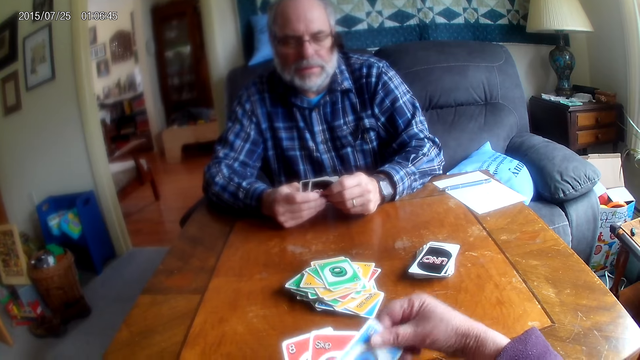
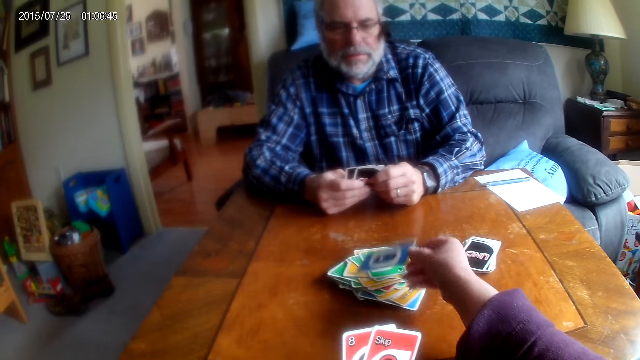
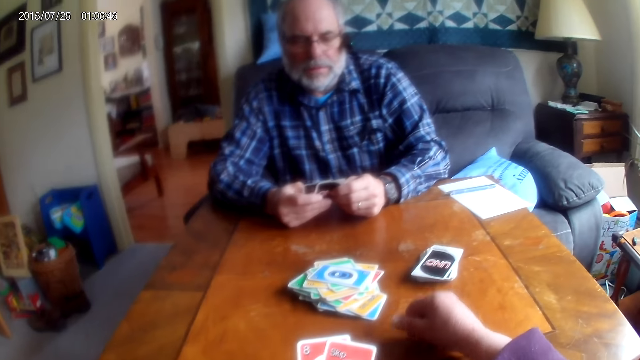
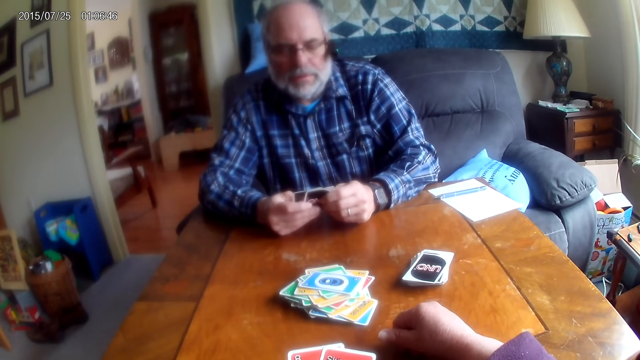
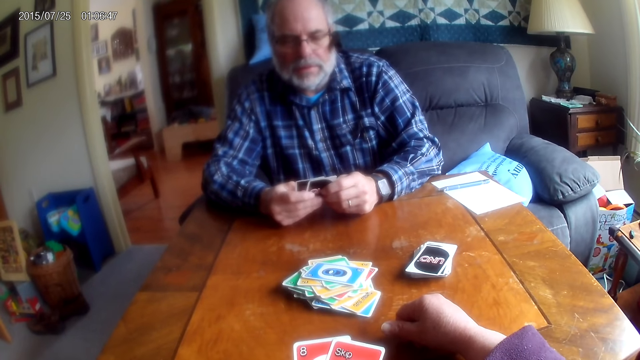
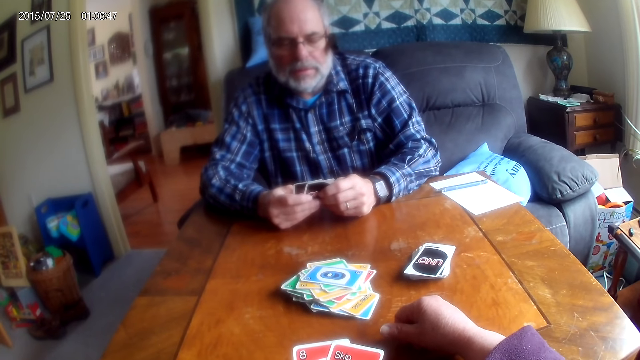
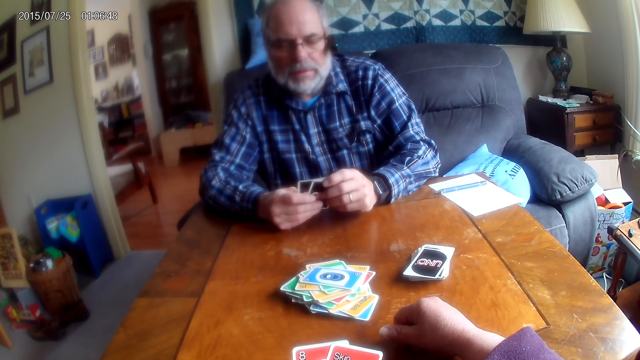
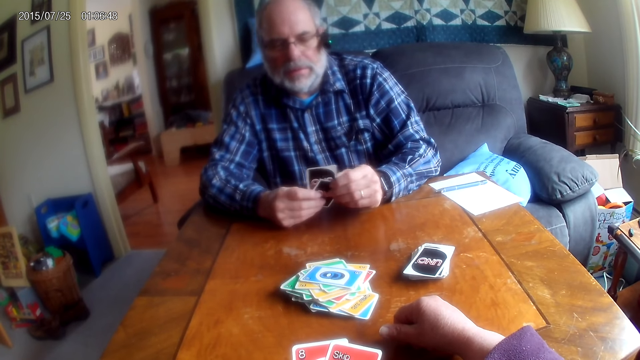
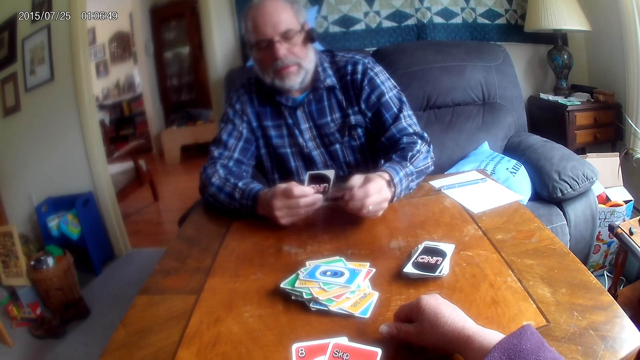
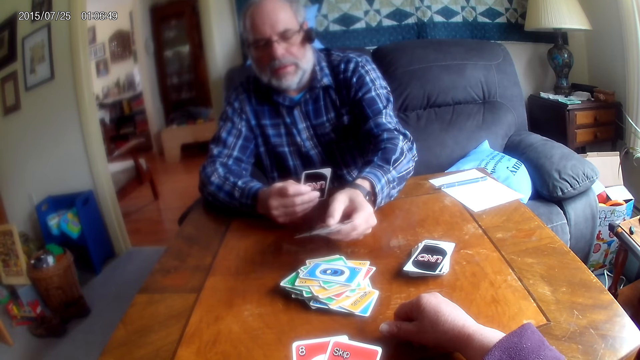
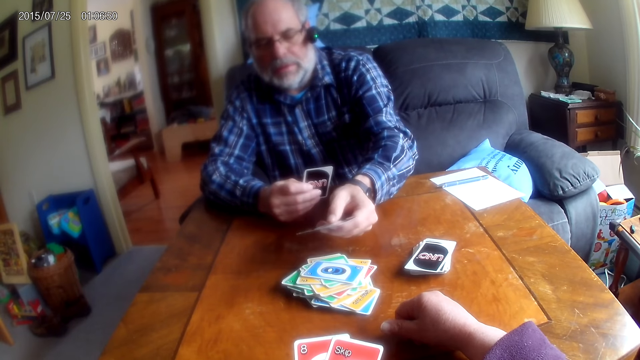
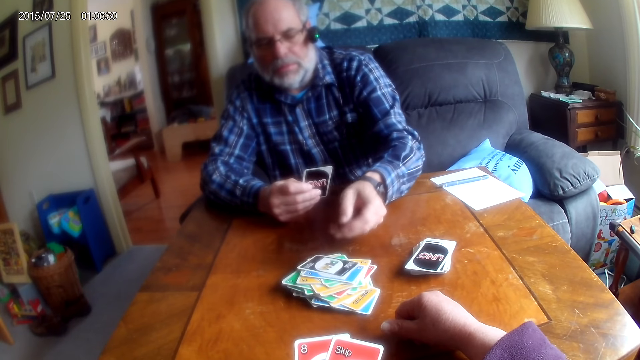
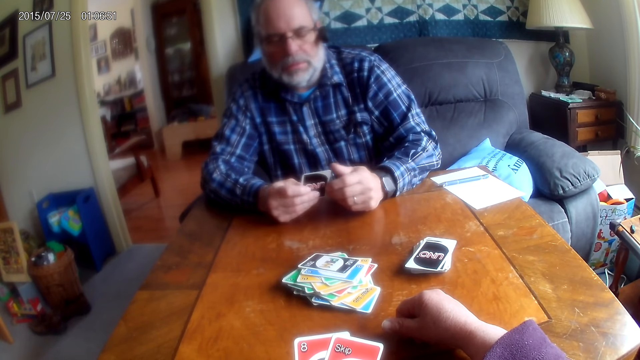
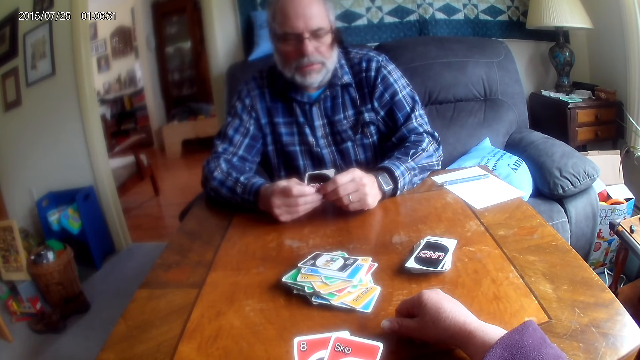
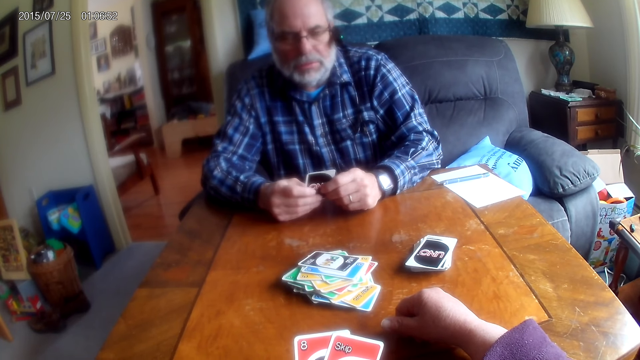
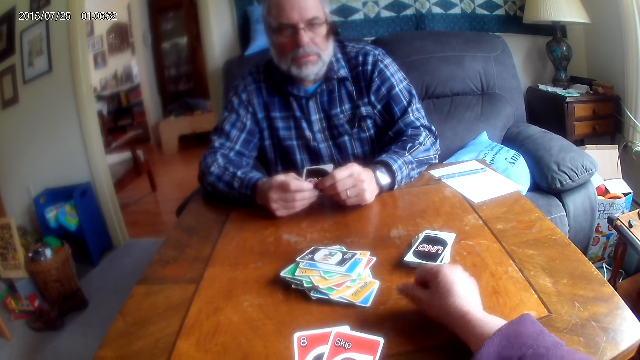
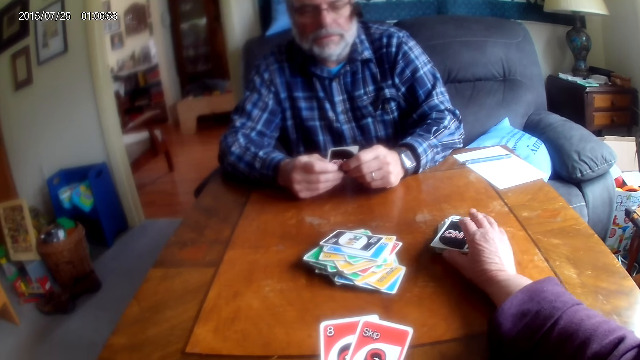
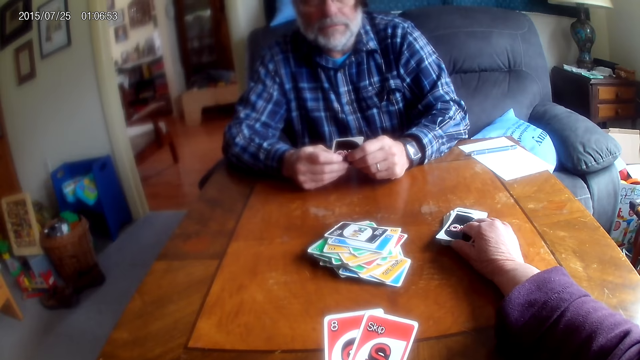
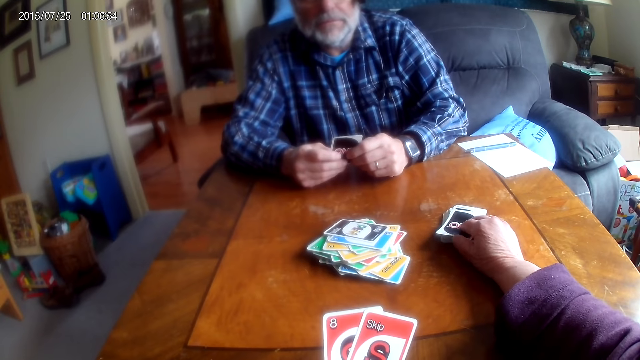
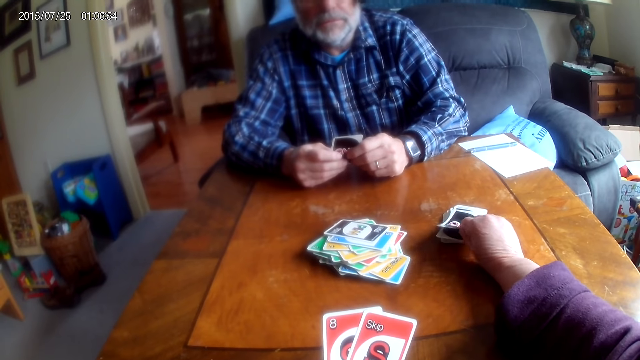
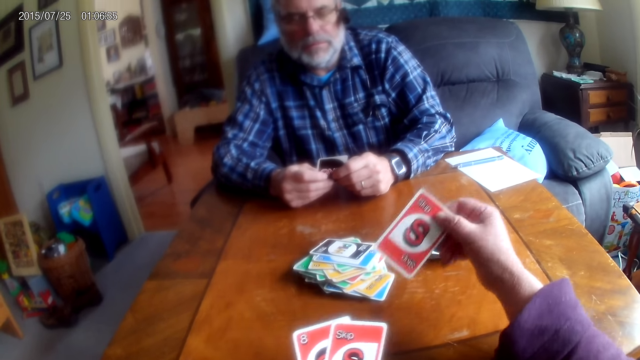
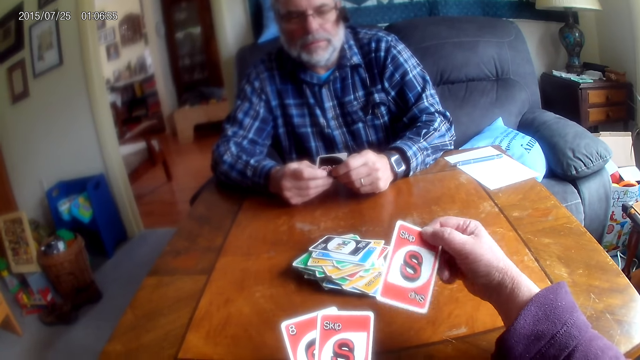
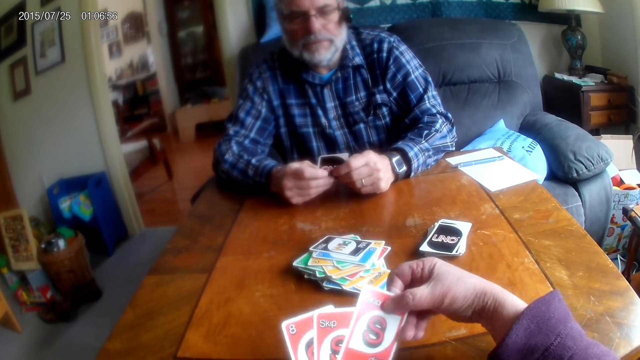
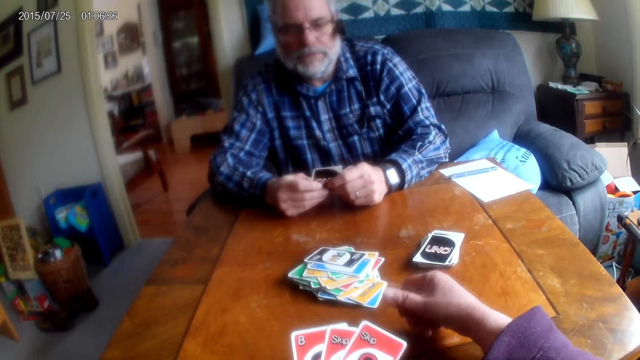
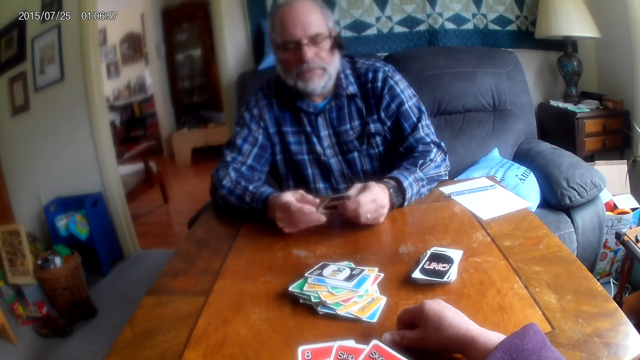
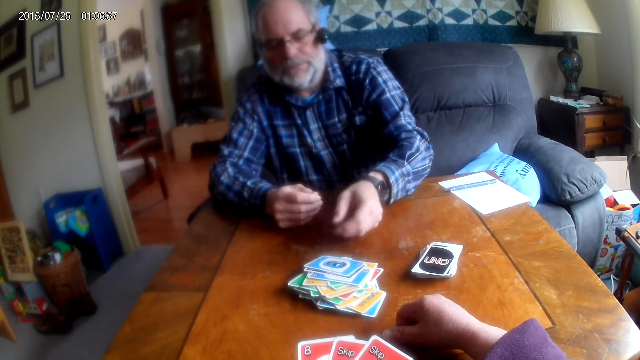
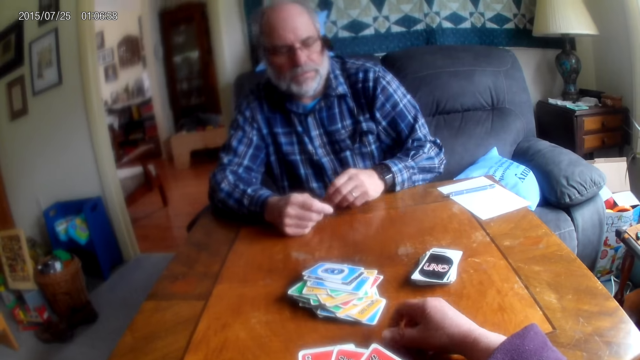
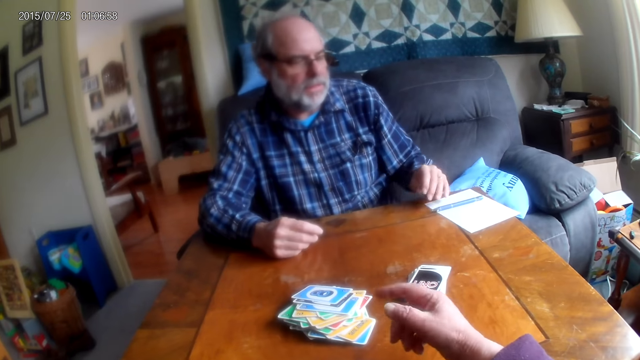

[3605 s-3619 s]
The camera wearer places a card on the table. The man places a card on the table. The man converses with the camera wearer. The camera wearer picks up a card from the table. They look at the card and hold the card. The man places a card on the table.

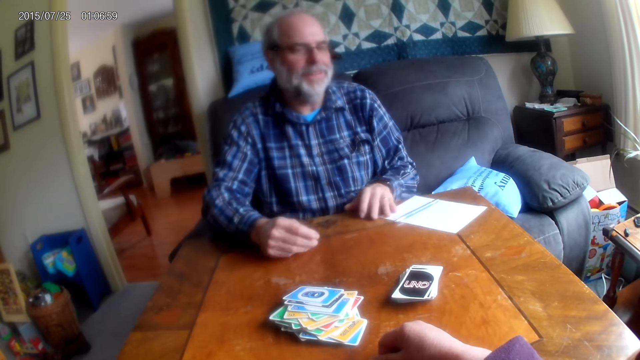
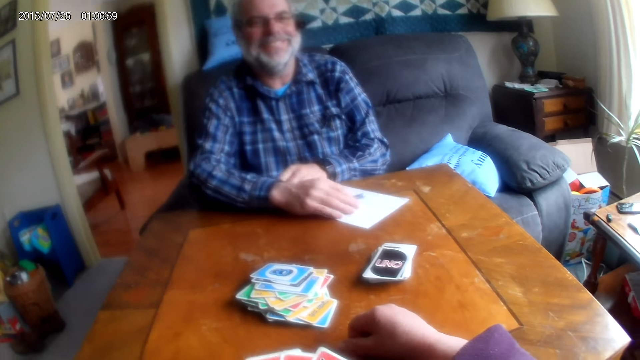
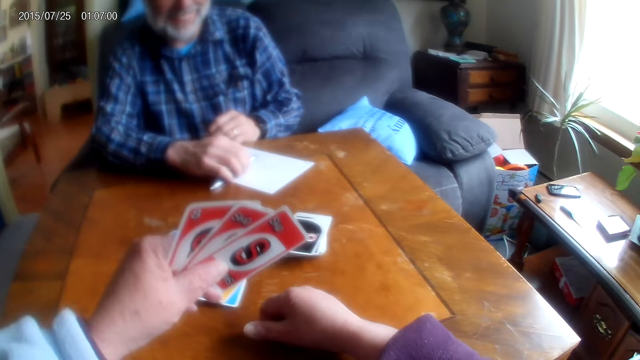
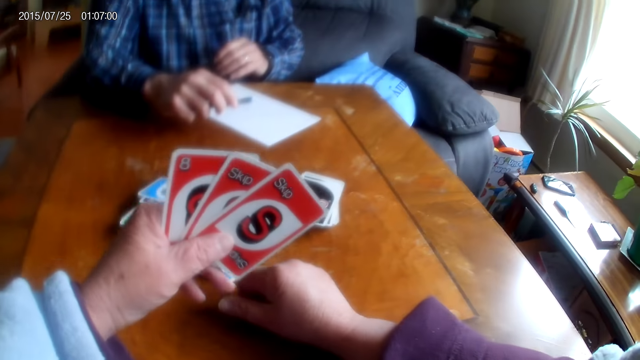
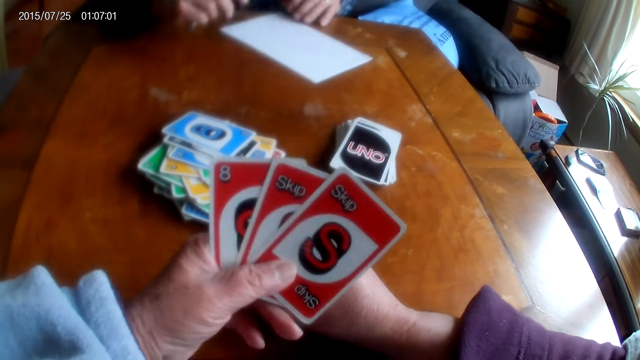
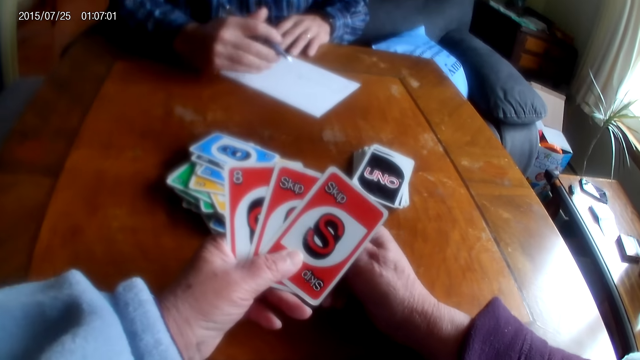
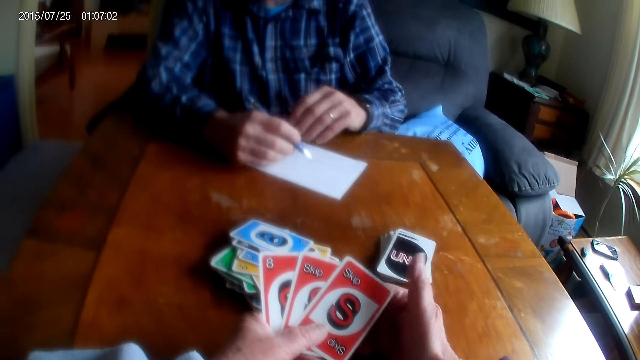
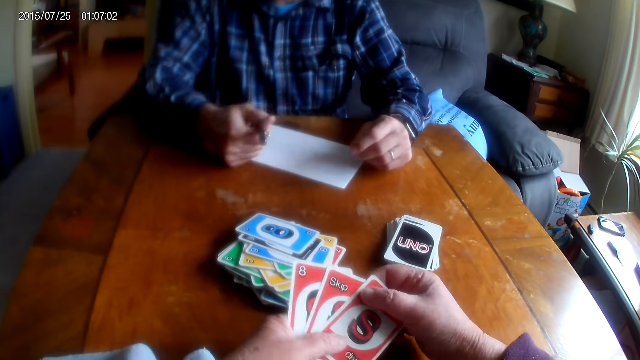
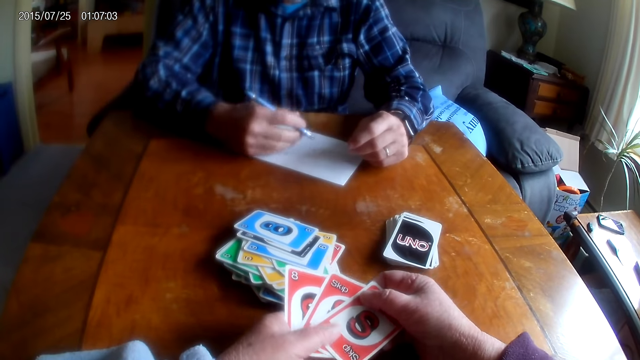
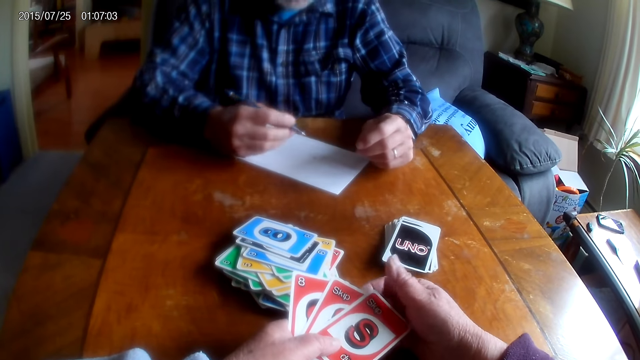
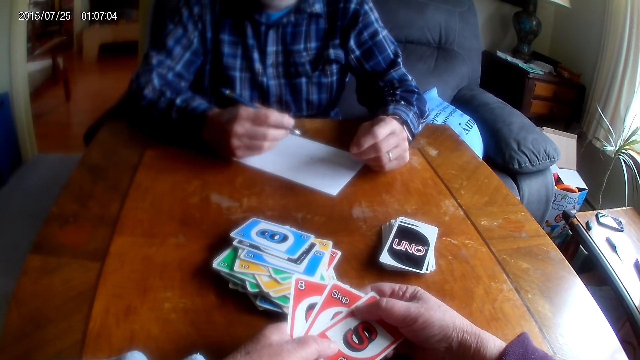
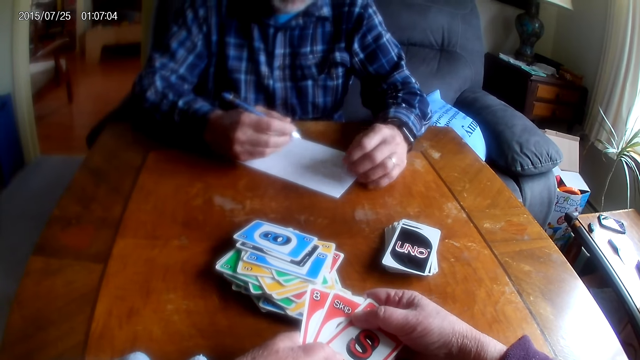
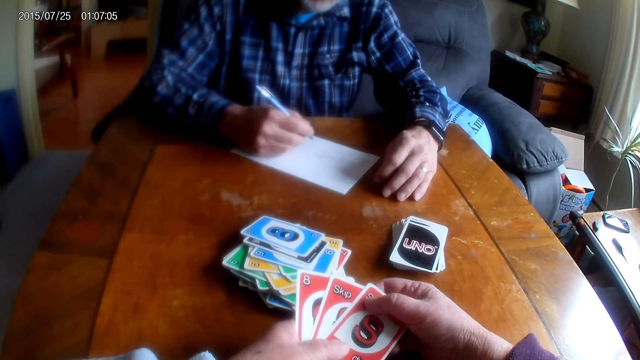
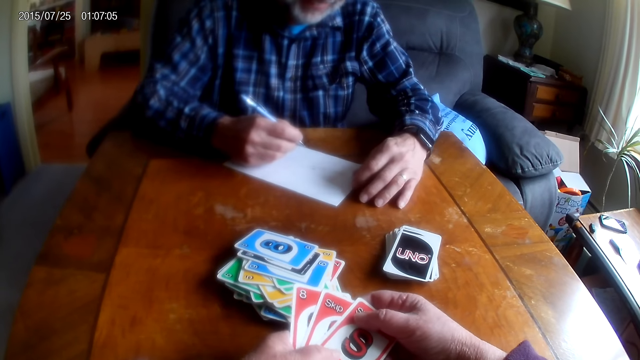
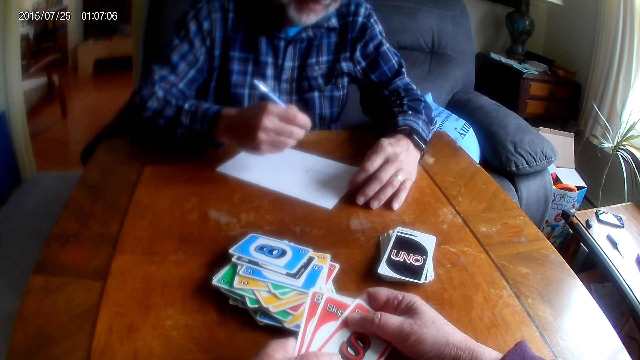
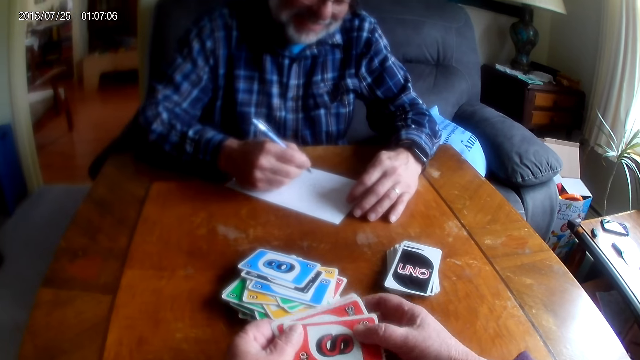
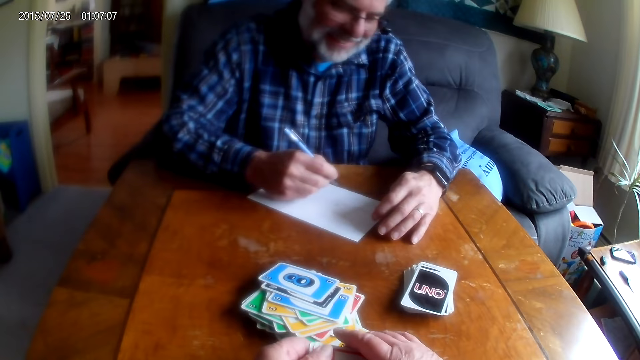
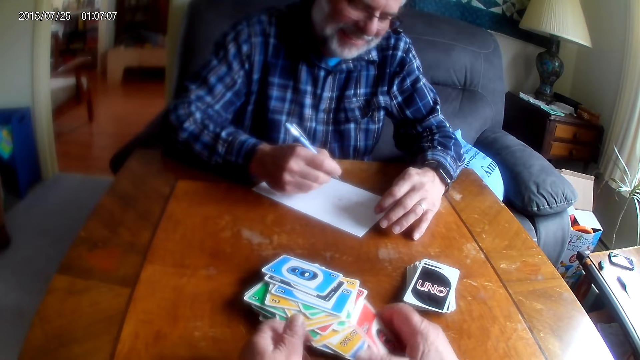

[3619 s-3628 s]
The camera wearer converses with the man. The man moves a paper on the table. The camera wearer holds cards. The man picks up a pen. The man holds the pen. The camera wearer converses with the man. They write on a paper with the pen. They hold the cards.
